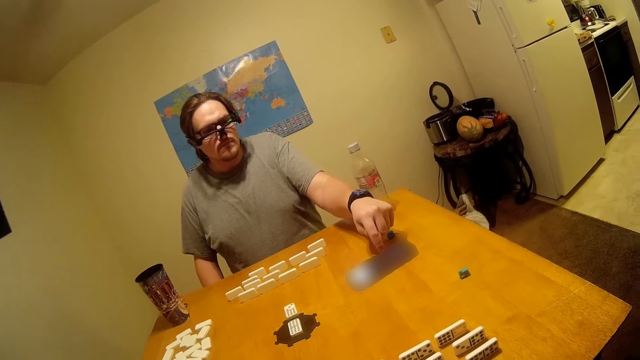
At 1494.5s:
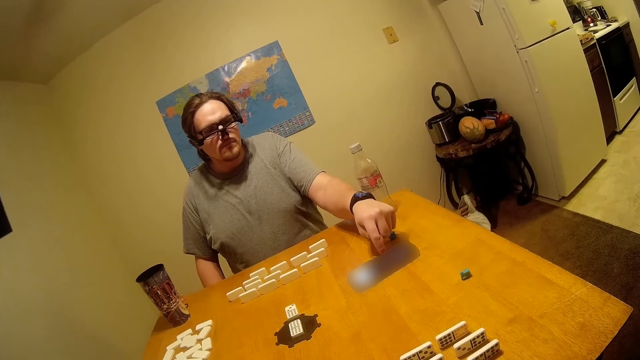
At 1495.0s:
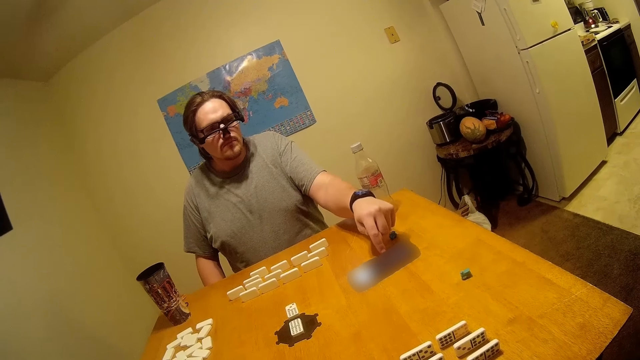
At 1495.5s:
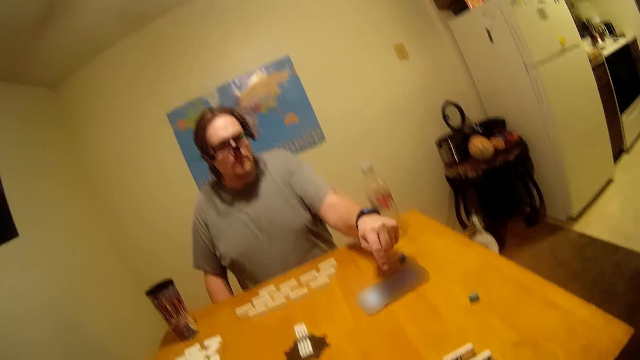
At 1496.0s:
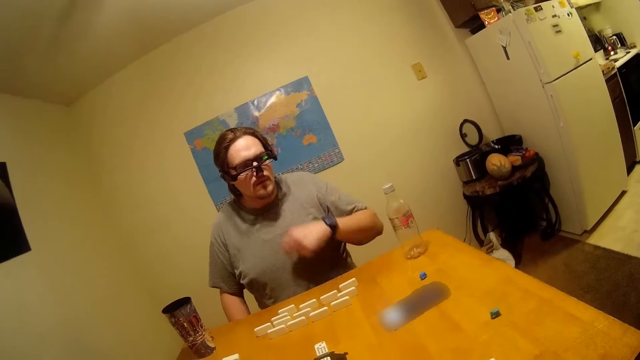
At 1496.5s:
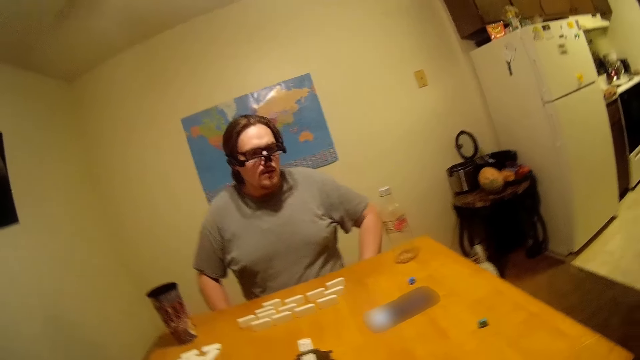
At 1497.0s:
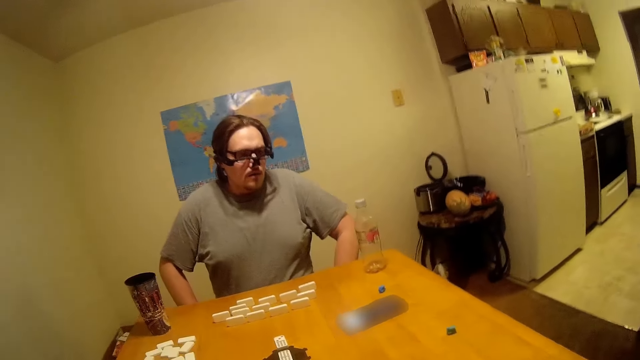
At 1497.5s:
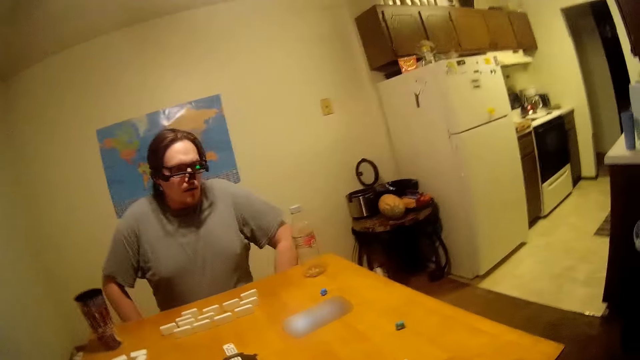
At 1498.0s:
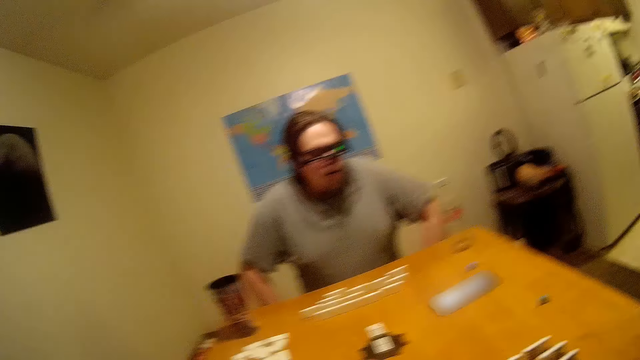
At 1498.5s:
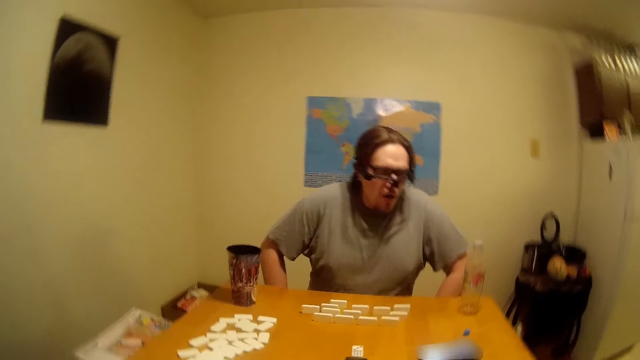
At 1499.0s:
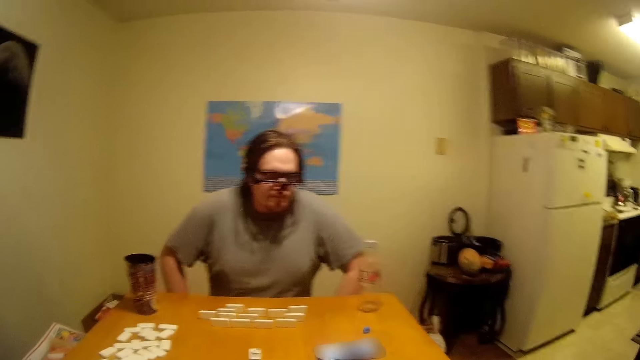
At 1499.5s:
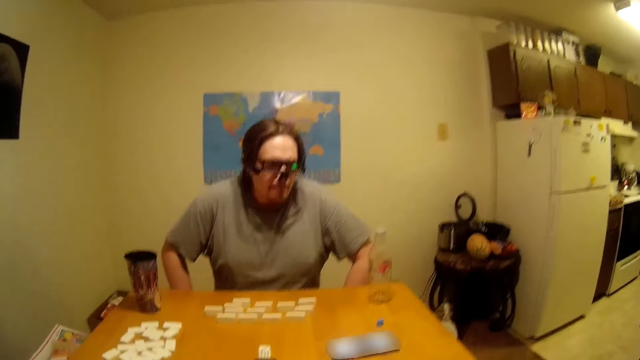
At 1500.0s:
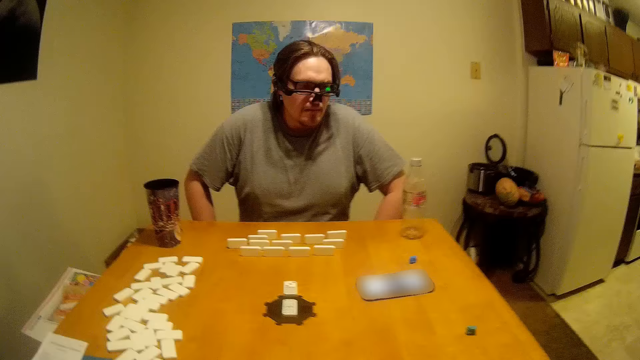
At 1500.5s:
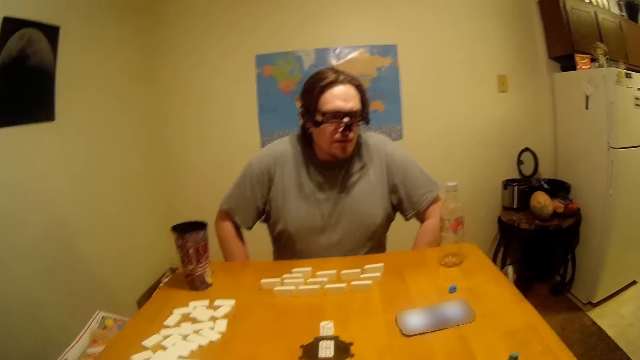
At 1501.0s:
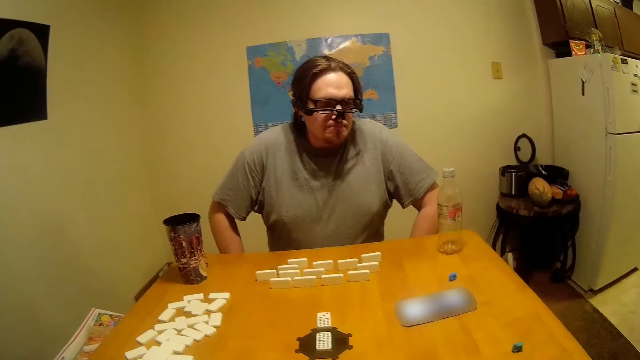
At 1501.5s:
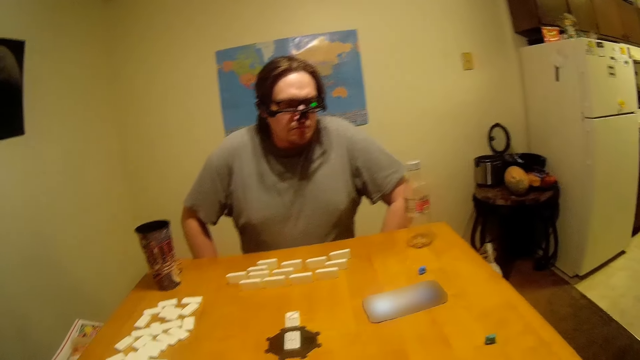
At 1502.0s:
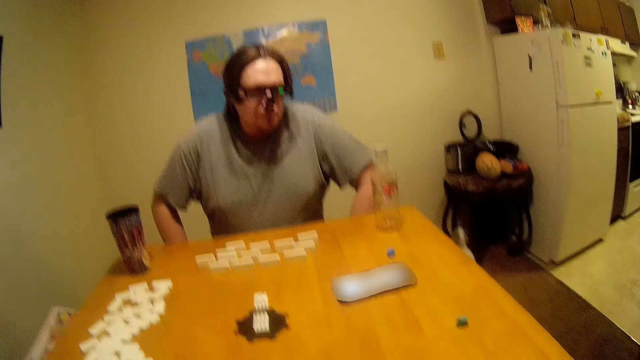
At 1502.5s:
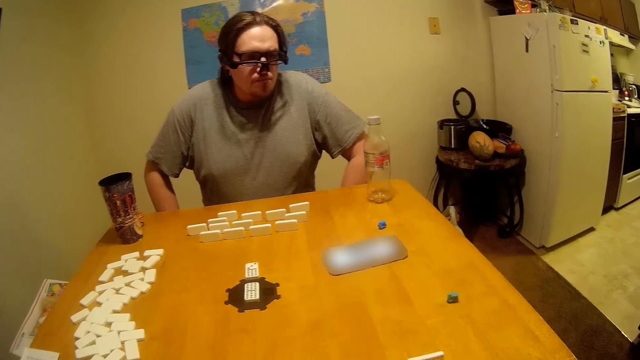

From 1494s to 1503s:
A man lifts his hand and listens to the phone instruction. The camera wearer listens to the phone instruction and looks around.

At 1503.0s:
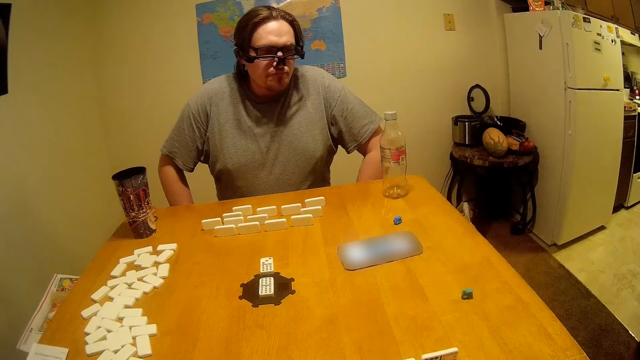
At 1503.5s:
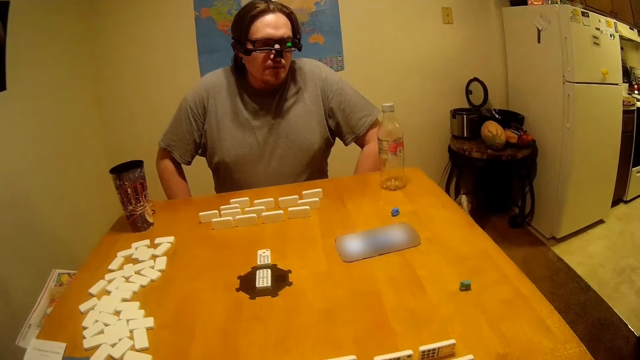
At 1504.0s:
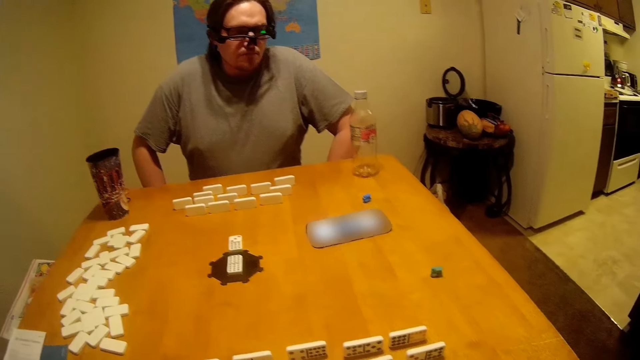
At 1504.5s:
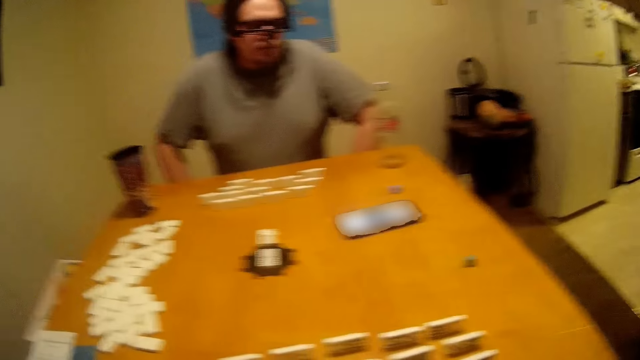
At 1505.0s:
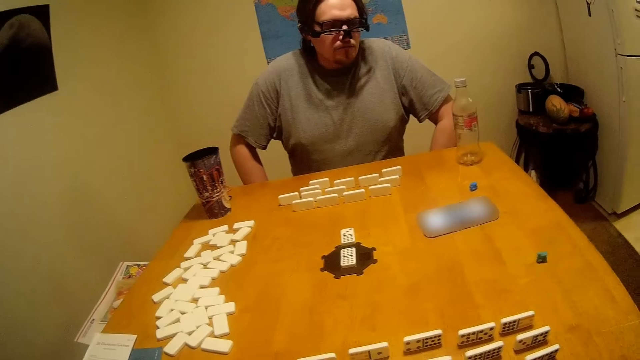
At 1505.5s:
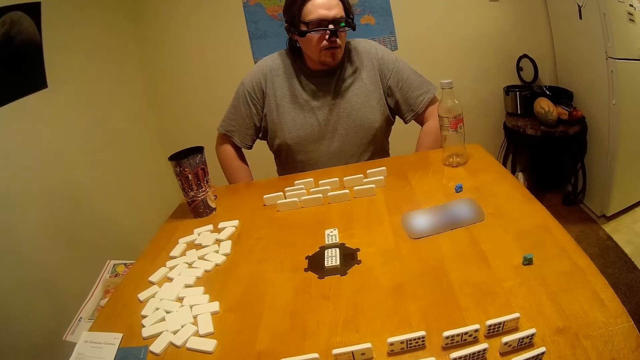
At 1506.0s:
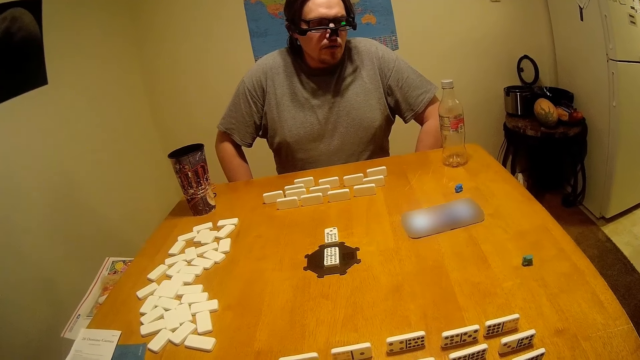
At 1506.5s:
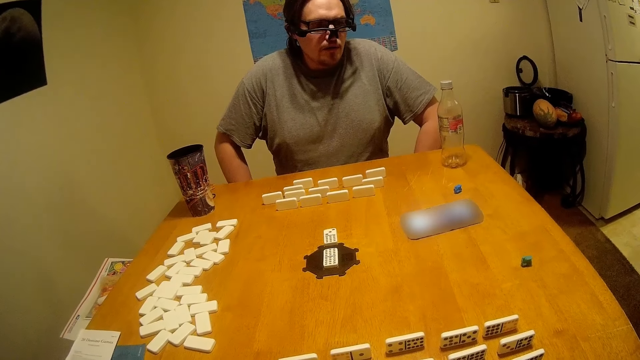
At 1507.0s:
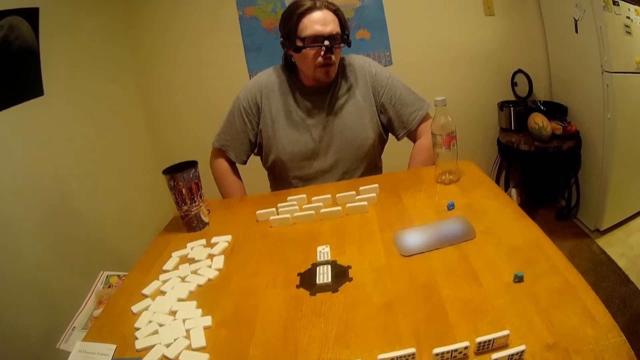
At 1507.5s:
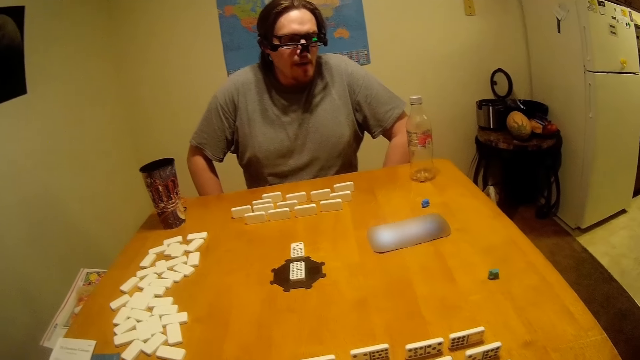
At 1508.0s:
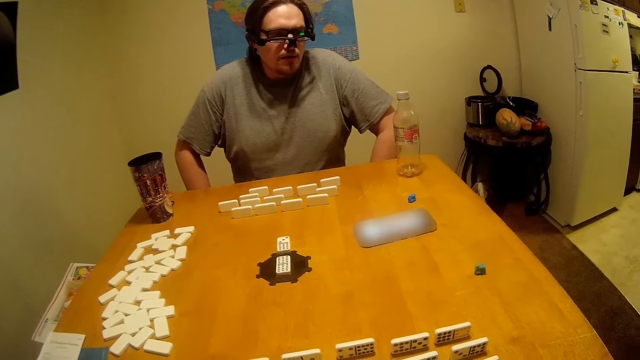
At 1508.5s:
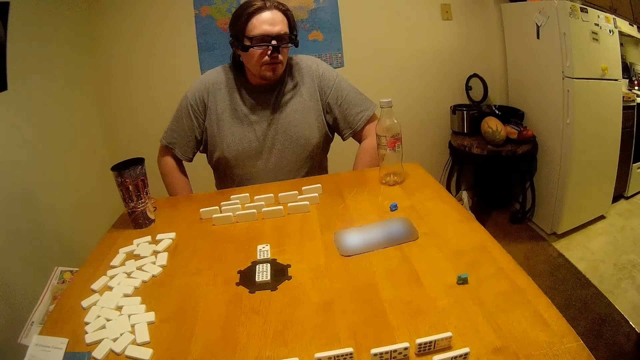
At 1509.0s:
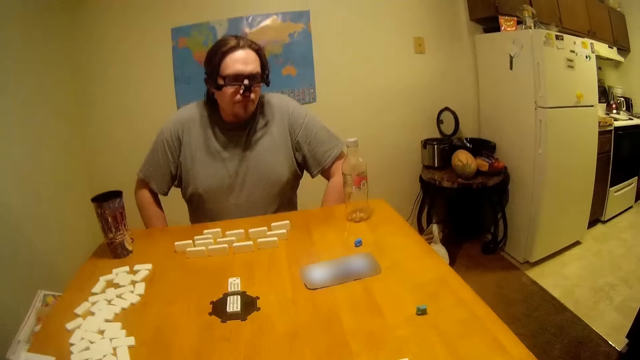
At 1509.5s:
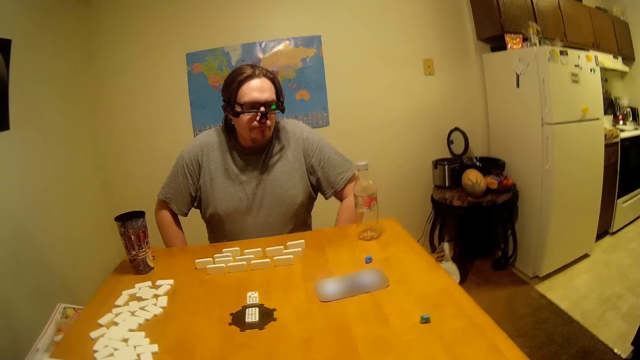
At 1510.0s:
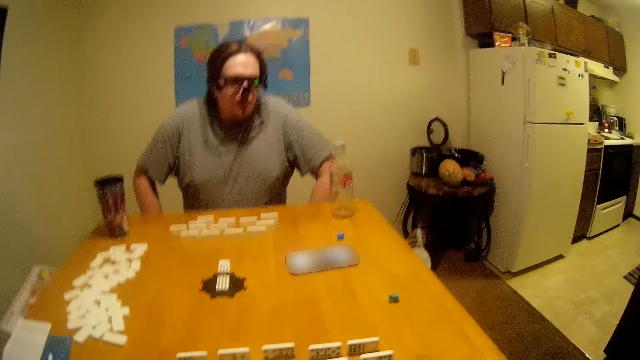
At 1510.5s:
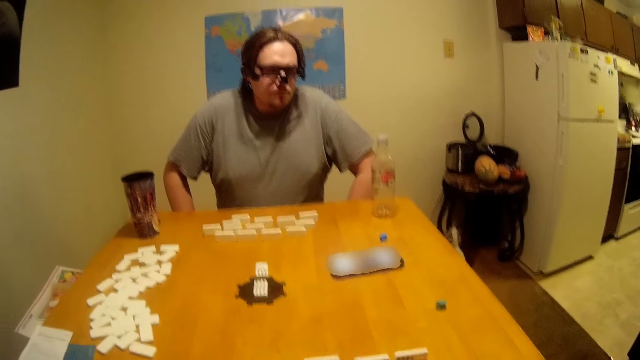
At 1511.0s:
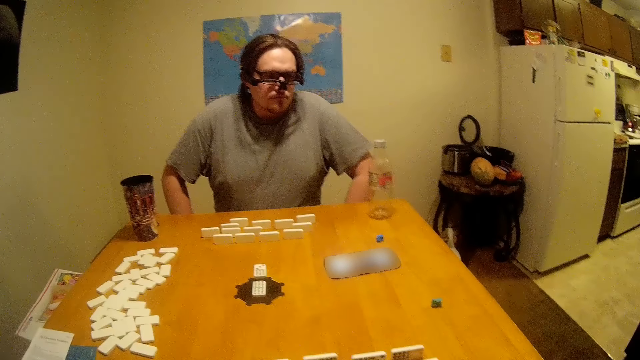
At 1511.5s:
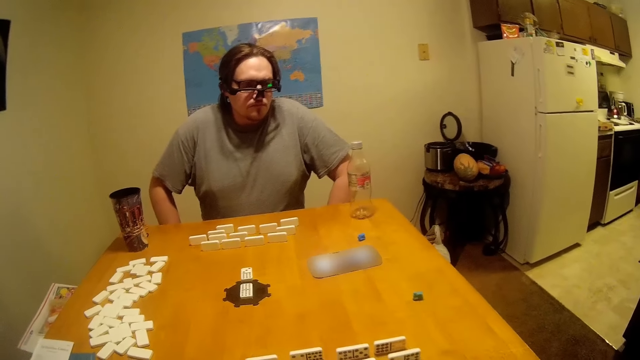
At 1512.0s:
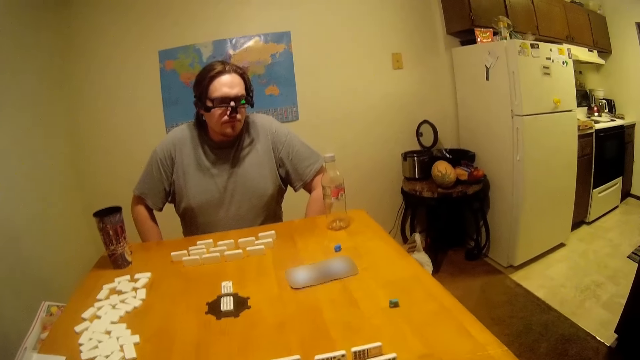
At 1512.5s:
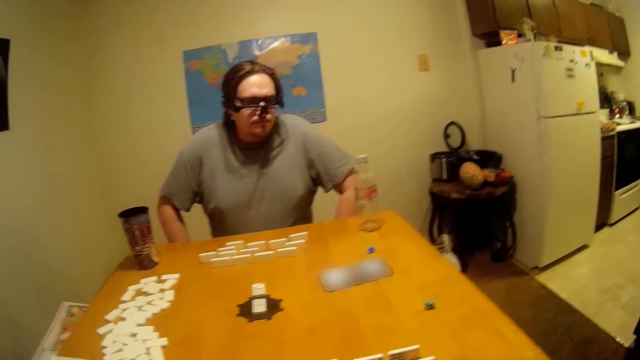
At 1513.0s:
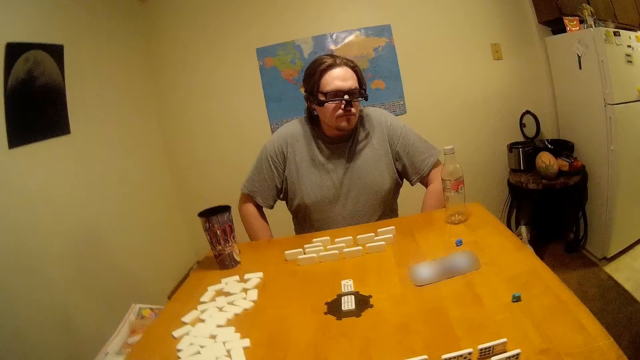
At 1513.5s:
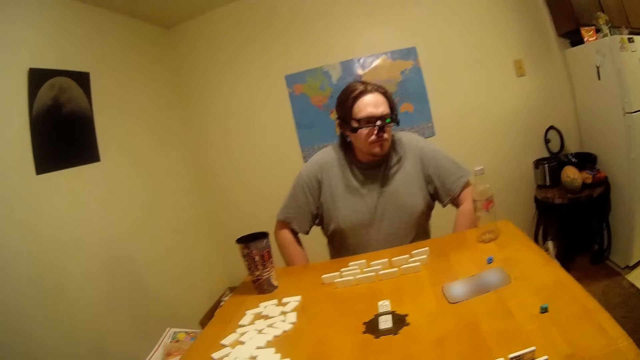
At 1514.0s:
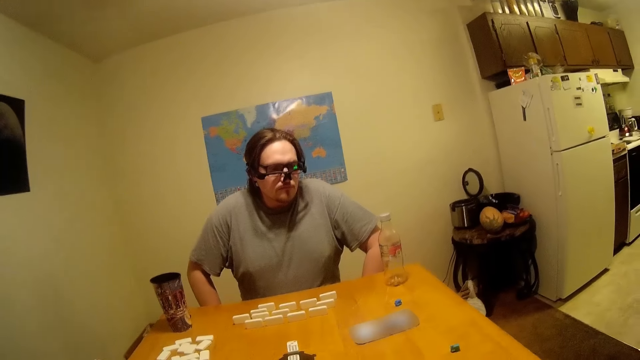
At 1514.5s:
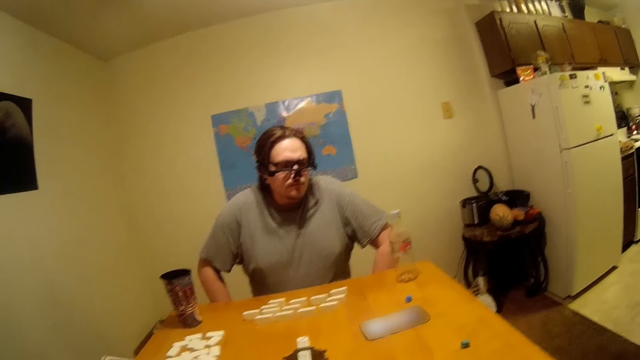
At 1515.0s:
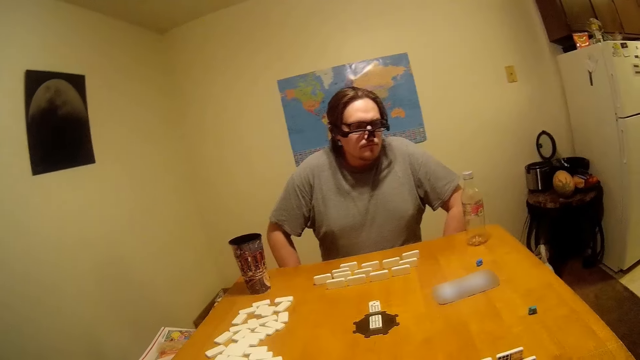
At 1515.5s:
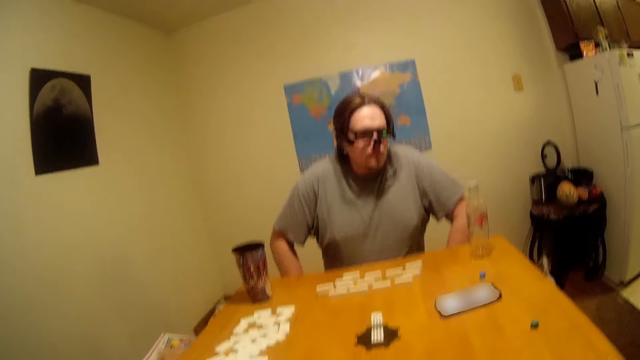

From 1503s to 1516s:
A man talks and listens to the phone instruction. The camera wearer talks. The man listens to the phone instruction. The camera wearer listens to the phone instruction.
